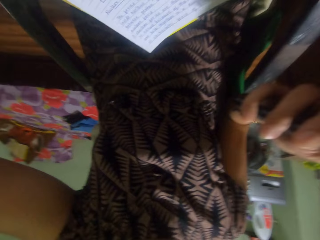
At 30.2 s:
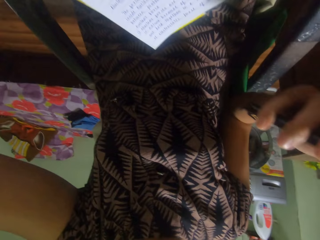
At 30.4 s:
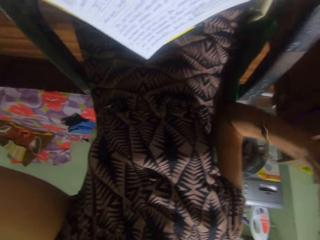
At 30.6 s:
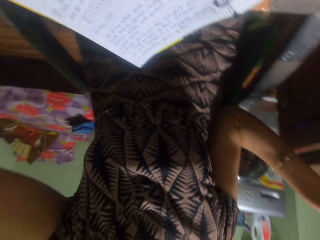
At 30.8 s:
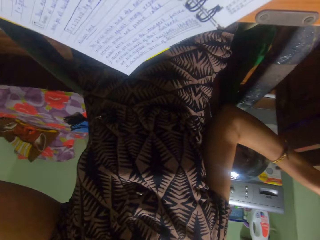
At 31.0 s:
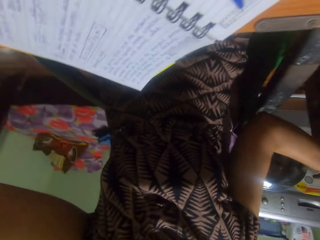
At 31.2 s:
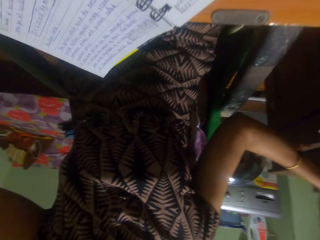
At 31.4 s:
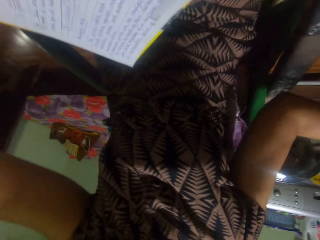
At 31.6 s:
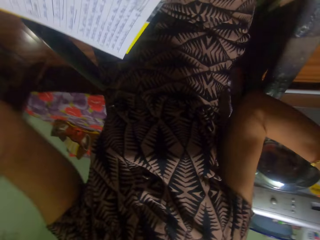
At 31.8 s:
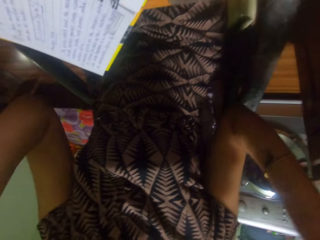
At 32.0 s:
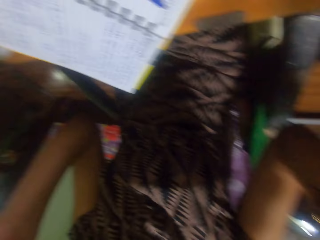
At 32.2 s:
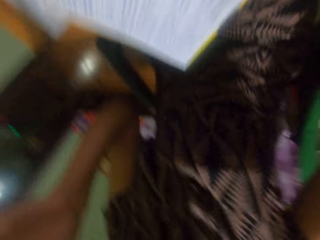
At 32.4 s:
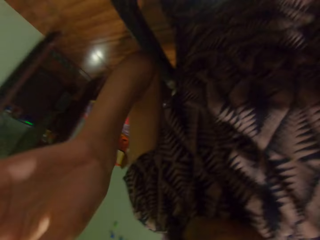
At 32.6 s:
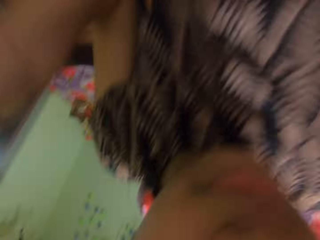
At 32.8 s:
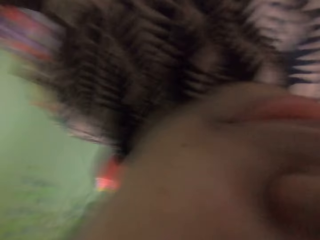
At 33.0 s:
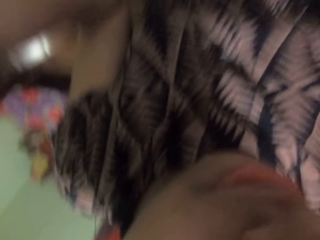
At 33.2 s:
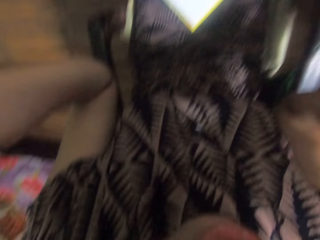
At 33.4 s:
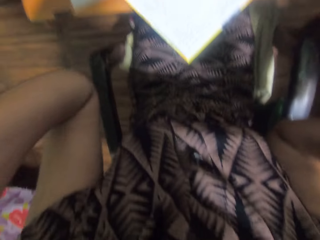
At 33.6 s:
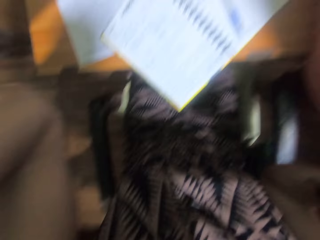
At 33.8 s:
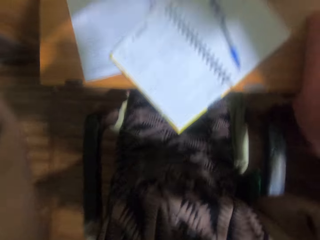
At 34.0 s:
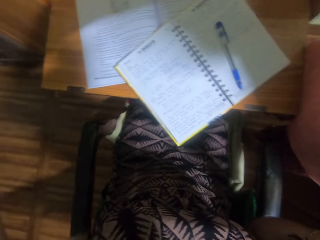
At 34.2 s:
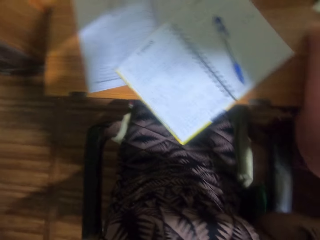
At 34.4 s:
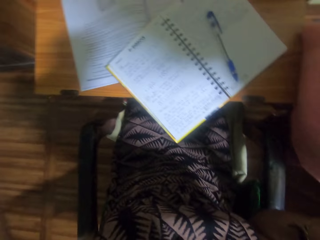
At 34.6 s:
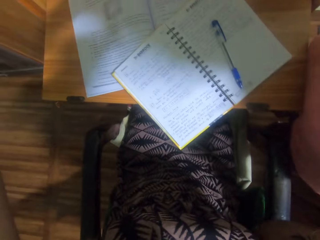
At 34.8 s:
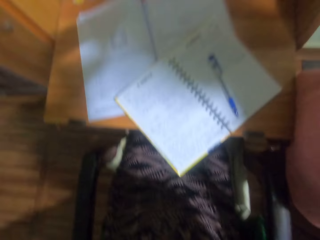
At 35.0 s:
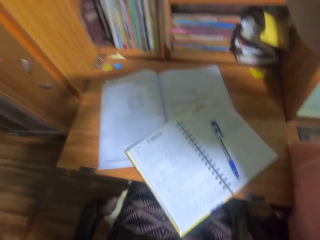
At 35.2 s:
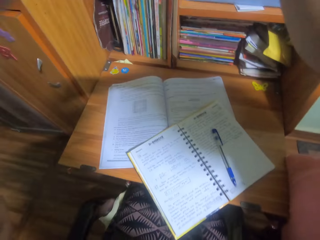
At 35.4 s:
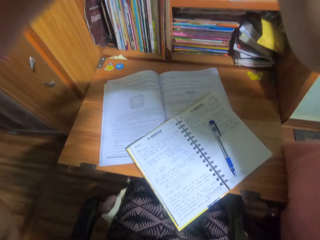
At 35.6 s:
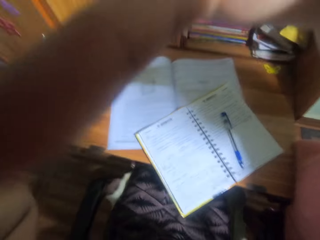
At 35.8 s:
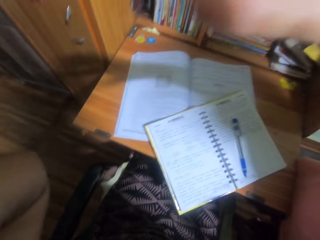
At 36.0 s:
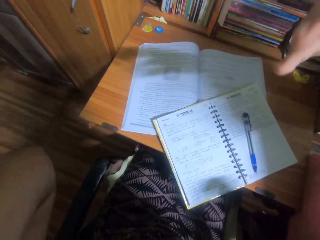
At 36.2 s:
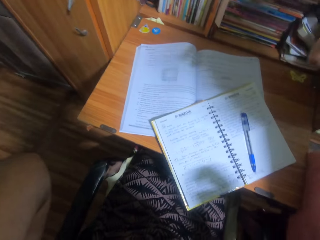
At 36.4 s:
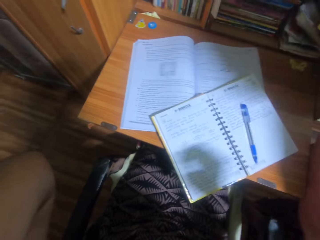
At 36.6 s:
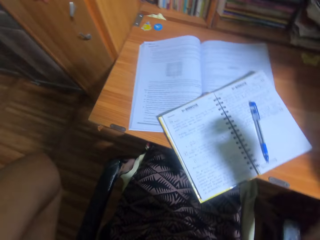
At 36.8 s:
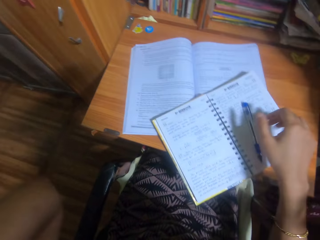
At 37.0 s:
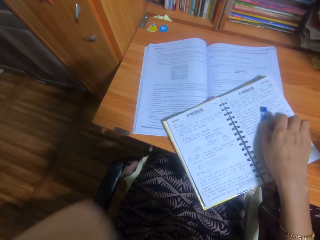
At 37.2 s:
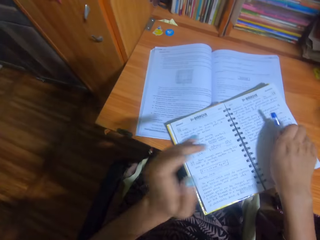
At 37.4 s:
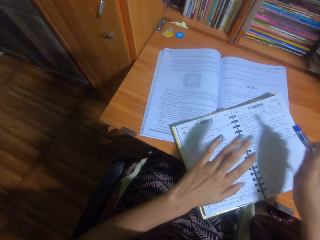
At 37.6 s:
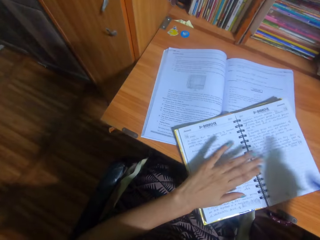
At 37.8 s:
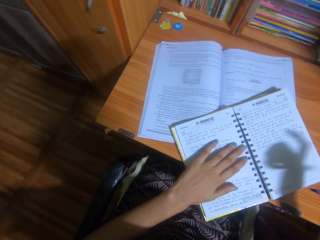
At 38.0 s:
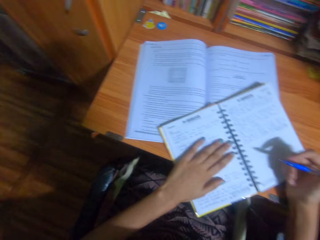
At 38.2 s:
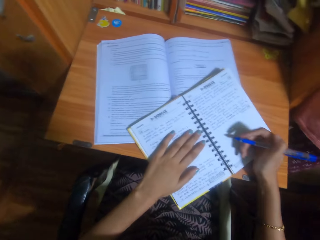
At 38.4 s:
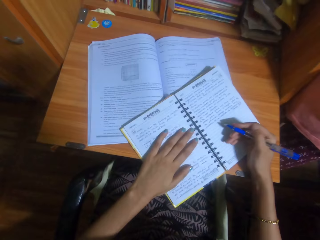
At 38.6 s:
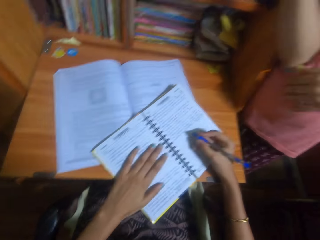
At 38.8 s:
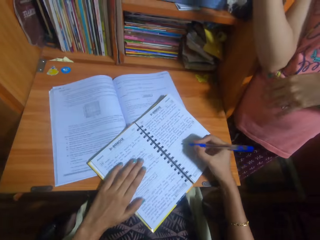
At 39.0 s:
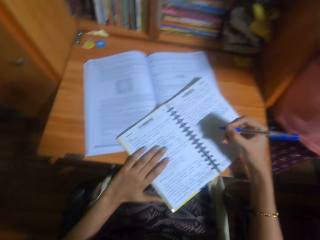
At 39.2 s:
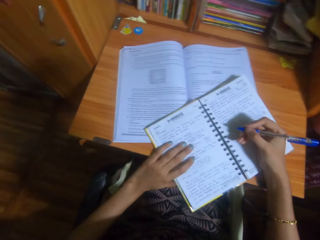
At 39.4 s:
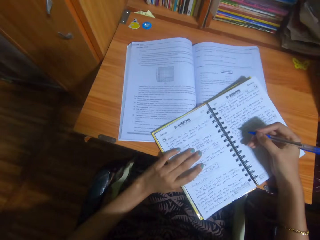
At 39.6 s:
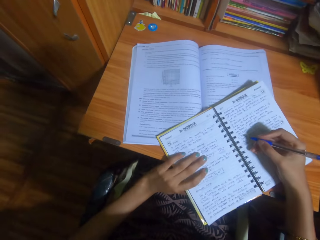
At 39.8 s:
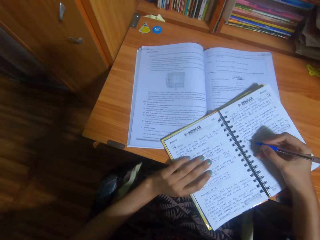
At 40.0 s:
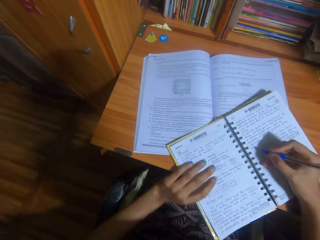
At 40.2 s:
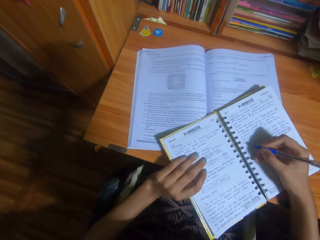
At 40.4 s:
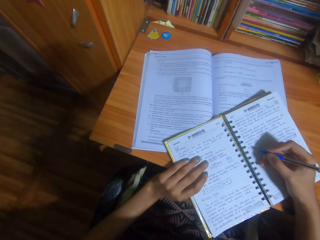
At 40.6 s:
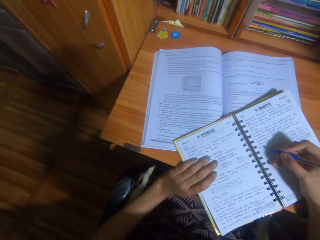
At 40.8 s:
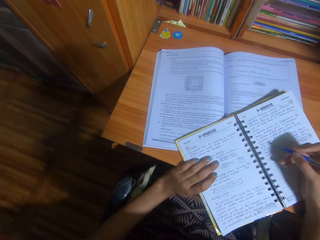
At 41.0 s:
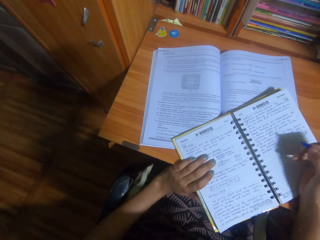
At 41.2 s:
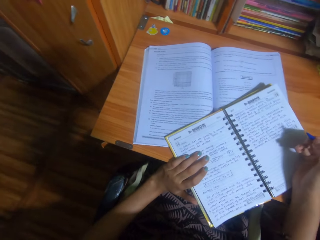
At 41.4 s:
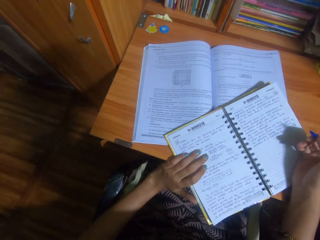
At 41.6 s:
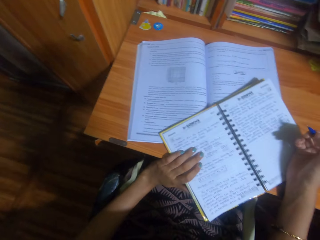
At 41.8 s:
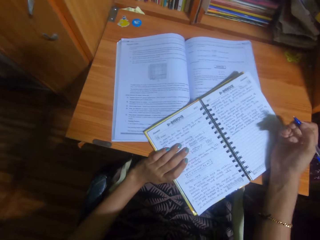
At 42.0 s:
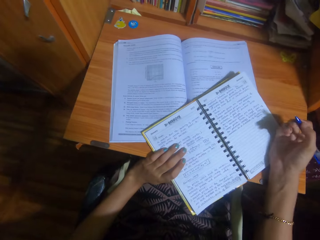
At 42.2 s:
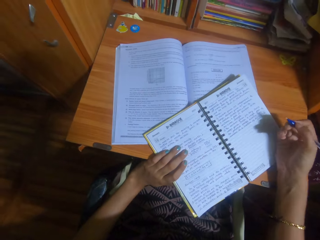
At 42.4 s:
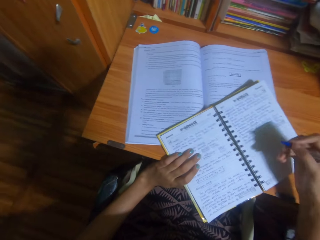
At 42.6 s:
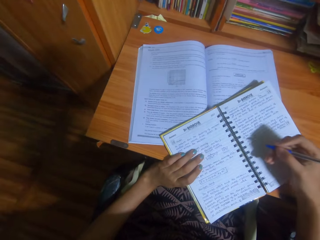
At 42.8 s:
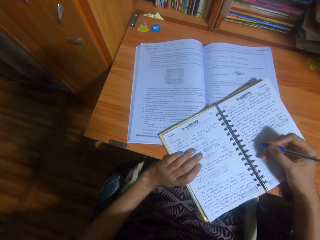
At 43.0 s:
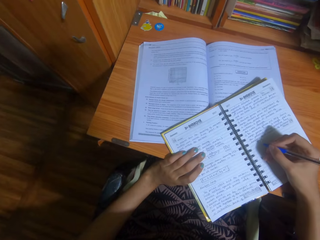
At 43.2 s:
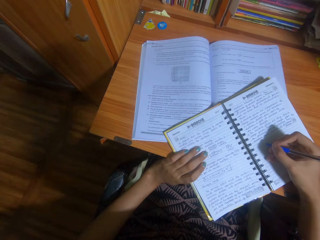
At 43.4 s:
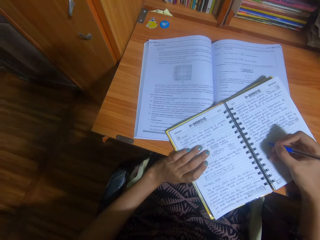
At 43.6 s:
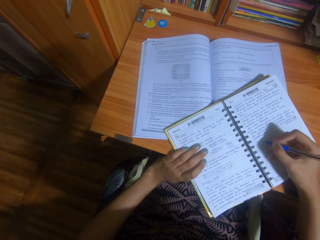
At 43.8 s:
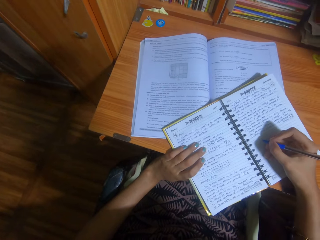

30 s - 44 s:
The camera wearer puts down the phone. A woman talks to the camera wearer. The camera wearer fixes the camera with the hands and talks to the woman. They pick up the phone. They pick up a pen and place a hand on a book. The woman talks to the camera wearer. The camera wearer talks to the woman.

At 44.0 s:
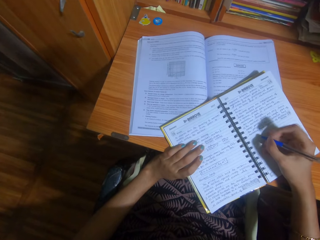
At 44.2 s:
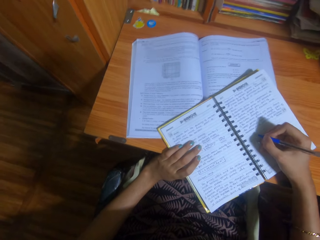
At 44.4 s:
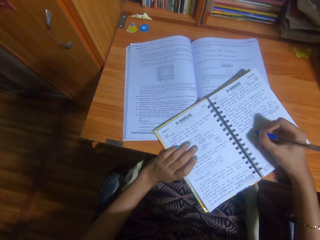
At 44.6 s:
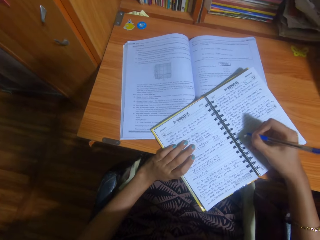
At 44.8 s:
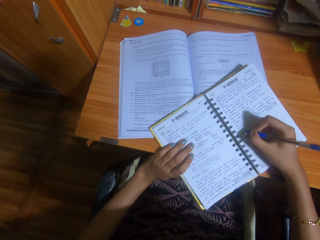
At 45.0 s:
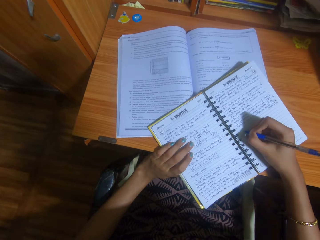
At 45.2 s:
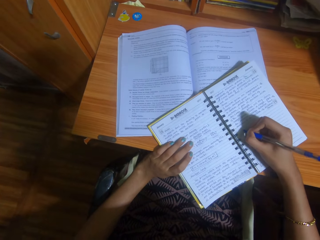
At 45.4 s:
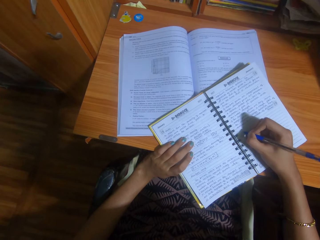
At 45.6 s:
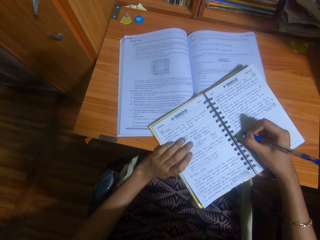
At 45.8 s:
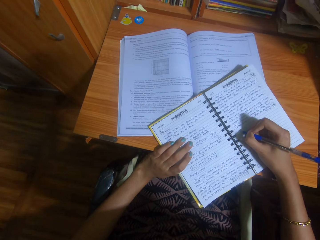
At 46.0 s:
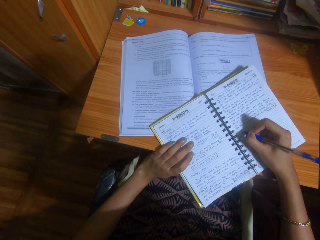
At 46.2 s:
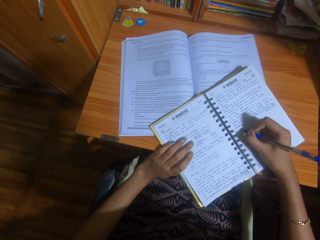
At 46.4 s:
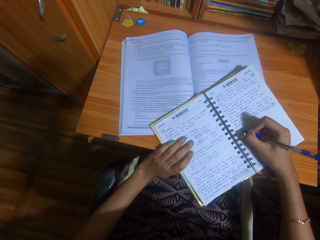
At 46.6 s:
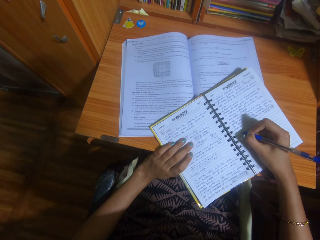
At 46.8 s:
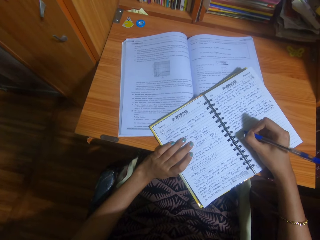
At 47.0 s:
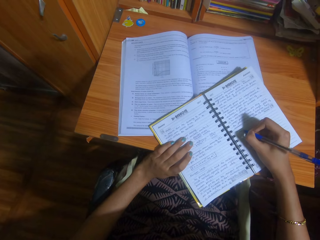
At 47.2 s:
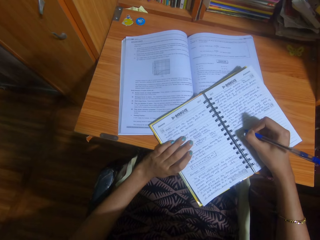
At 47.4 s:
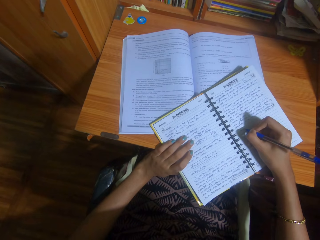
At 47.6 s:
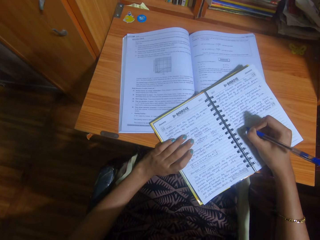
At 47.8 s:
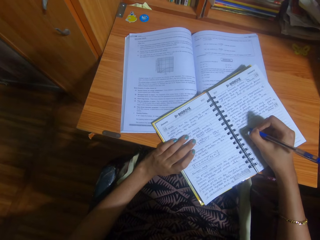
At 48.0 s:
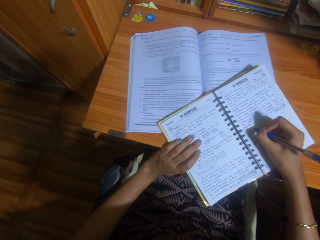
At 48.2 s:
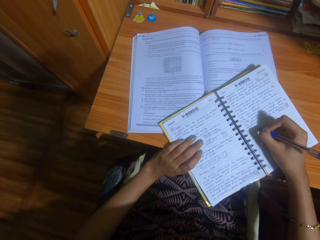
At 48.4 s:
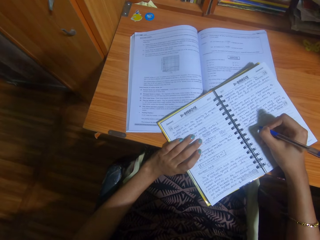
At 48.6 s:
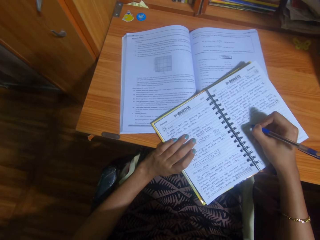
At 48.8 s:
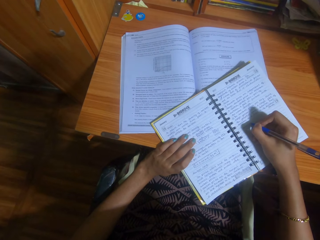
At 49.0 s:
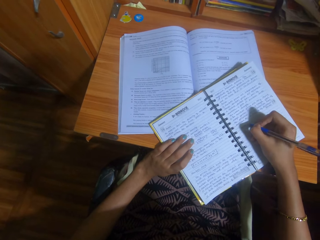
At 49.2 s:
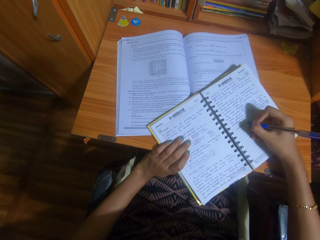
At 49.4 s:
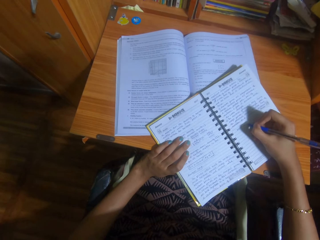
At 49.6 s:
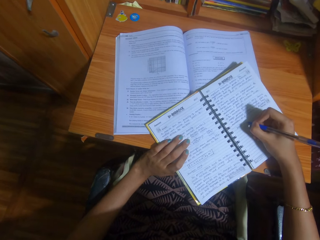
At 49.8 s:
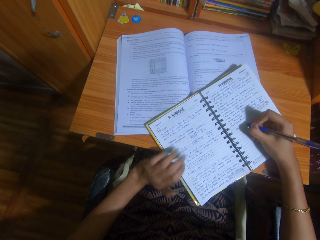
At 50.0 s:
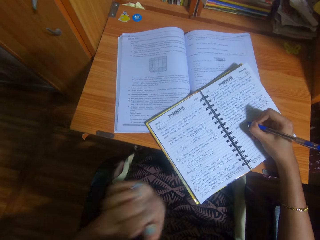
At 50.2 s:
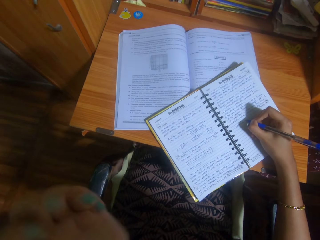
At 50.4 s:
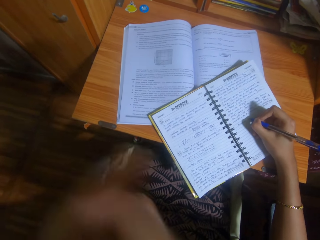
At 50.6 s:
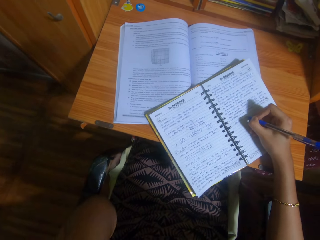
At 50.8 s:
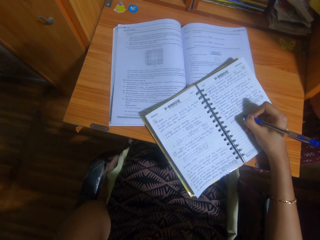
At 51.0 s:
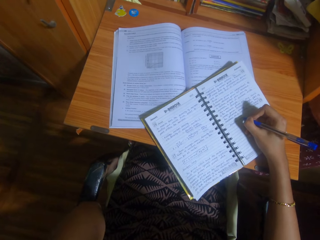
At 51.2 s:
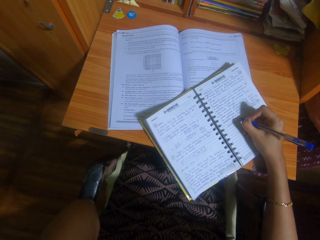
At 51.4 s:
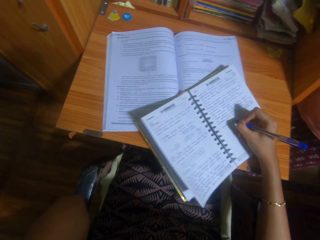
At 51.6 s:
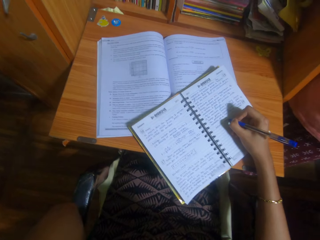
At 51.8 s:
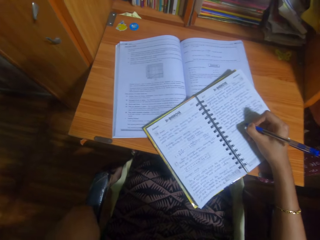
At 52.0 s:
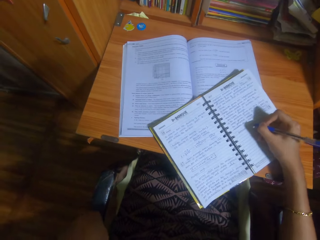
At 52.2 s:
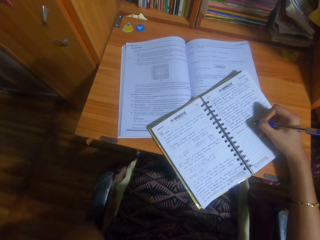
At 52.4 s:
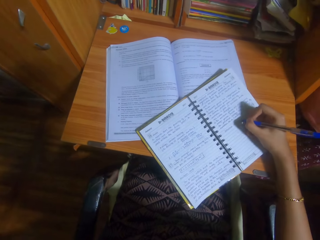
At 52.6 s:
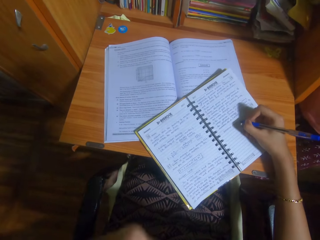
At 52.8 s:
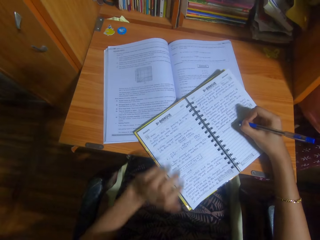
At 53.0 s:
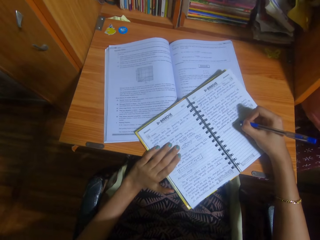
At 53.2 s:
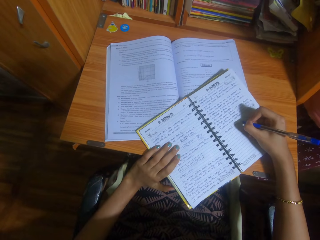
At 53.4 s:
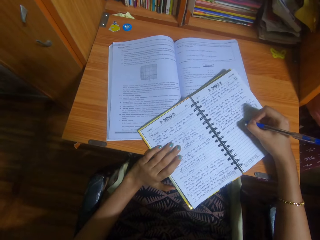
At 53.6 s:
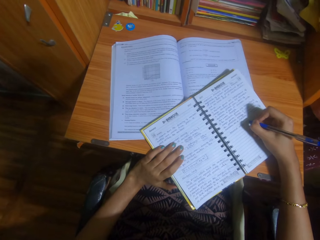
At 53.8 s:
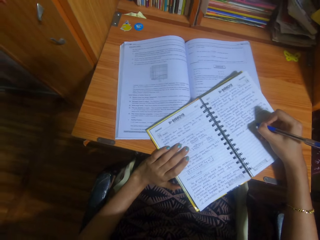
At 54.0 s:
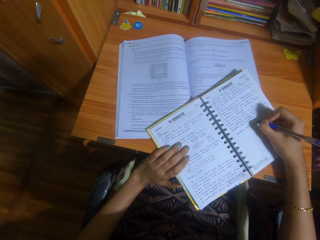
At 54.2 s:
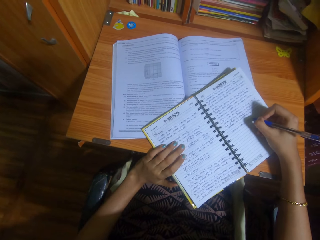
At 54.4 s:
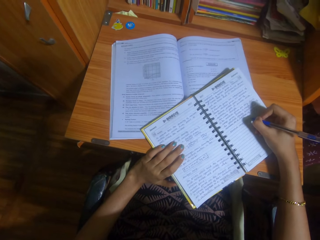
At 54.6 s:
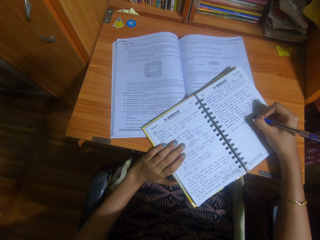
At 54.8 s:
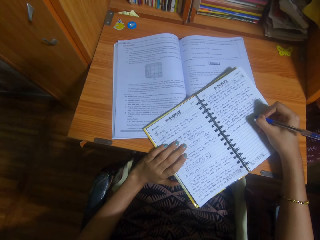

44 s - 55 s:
The camera wearer writes on a book. A woman talks to the camera wearer. The camera wearer lifts a hand and gestures out.
